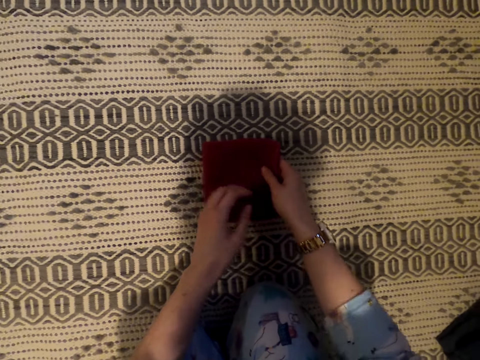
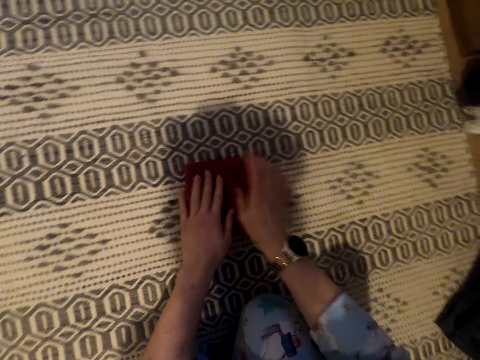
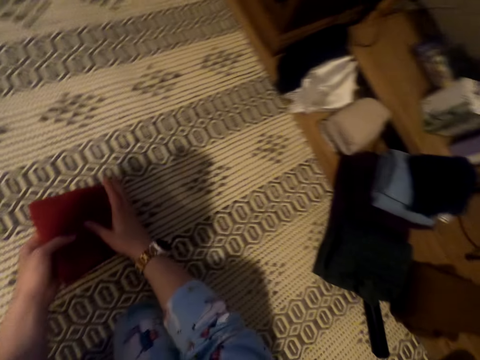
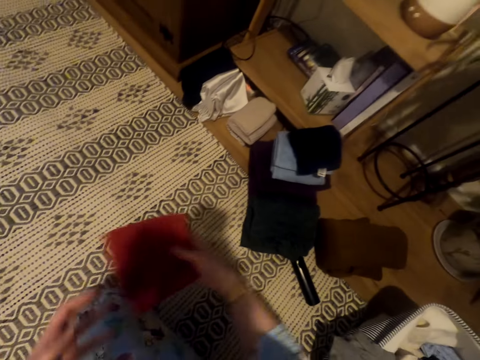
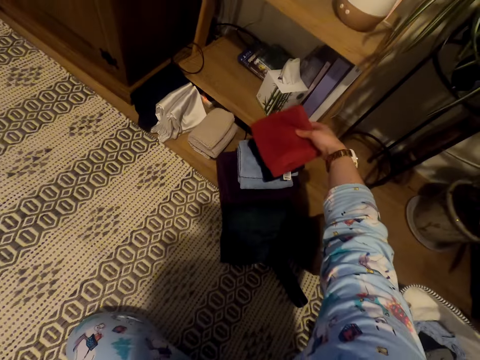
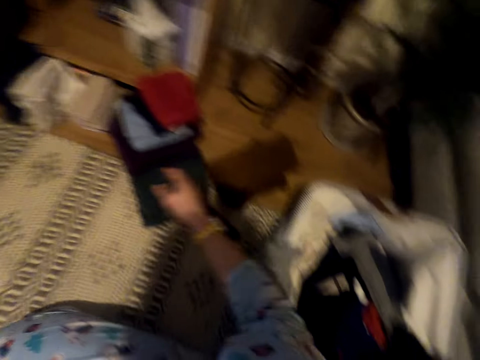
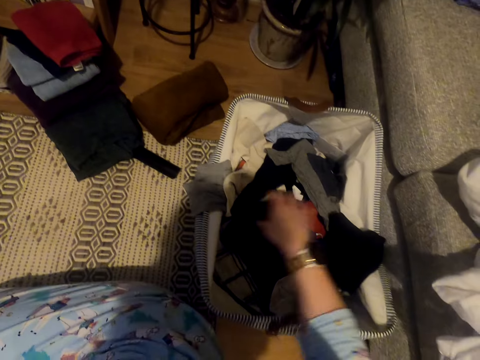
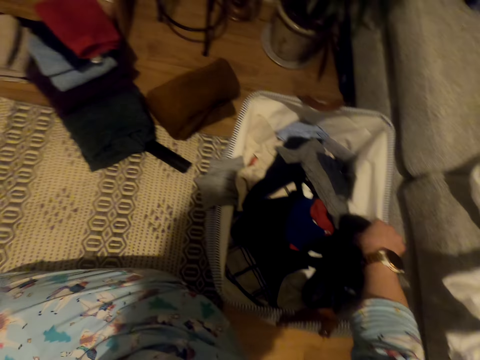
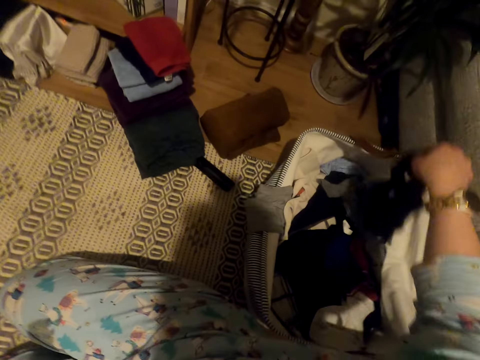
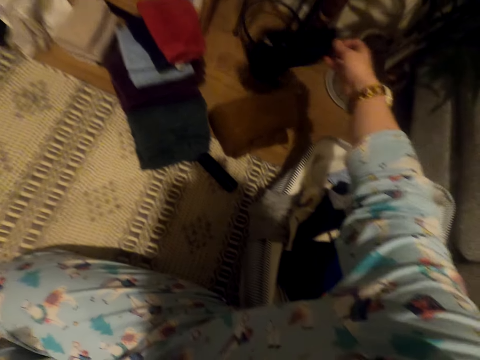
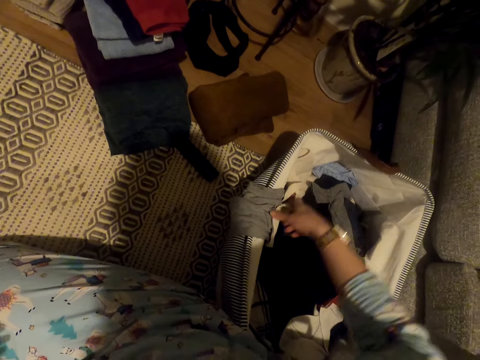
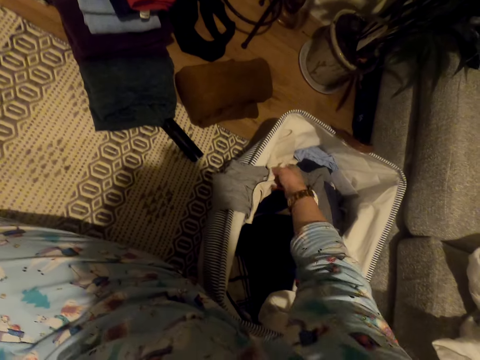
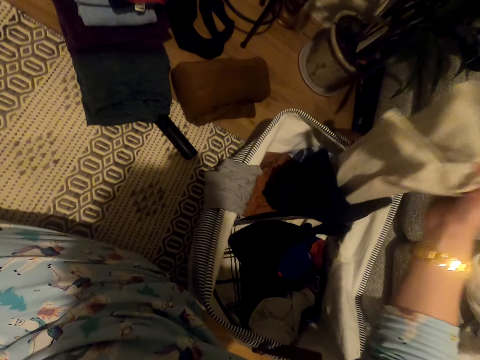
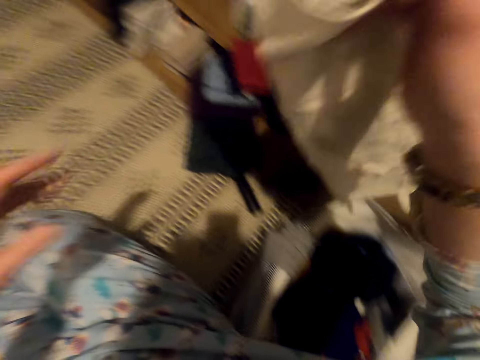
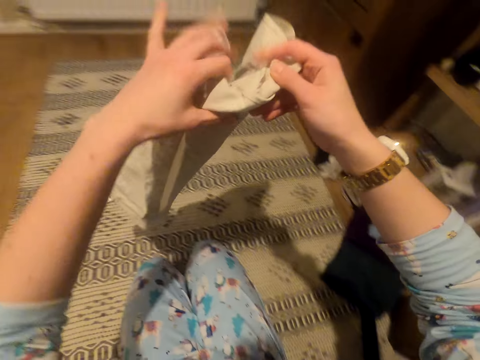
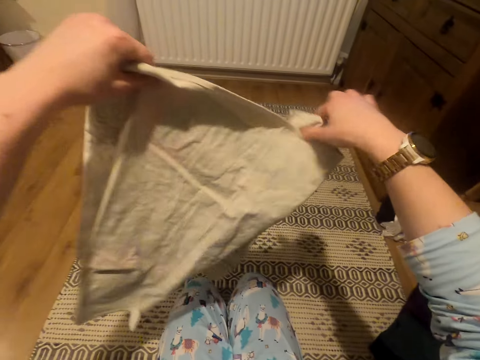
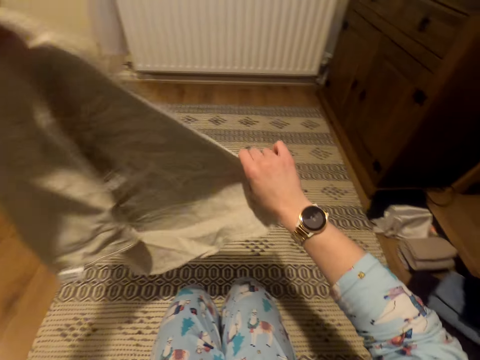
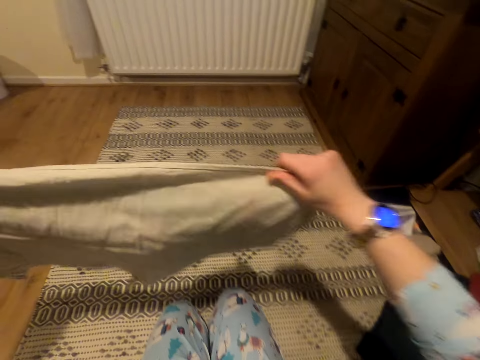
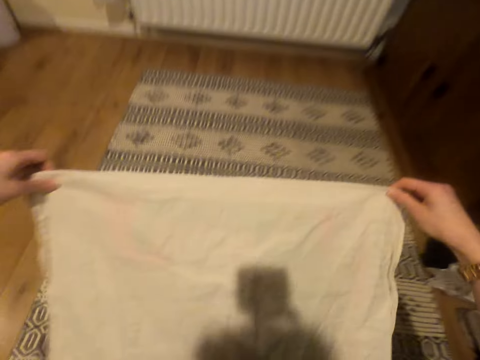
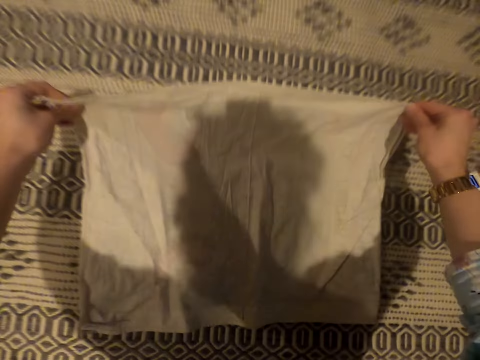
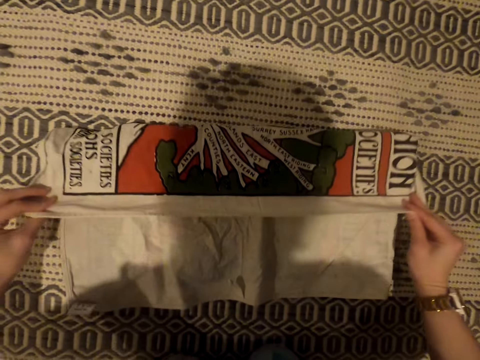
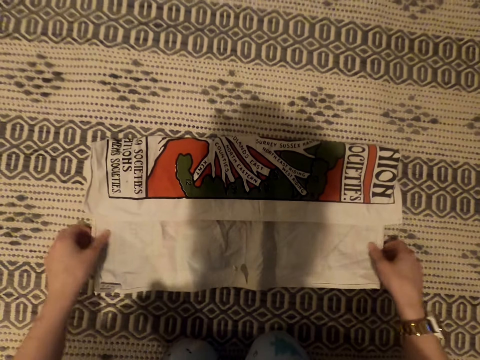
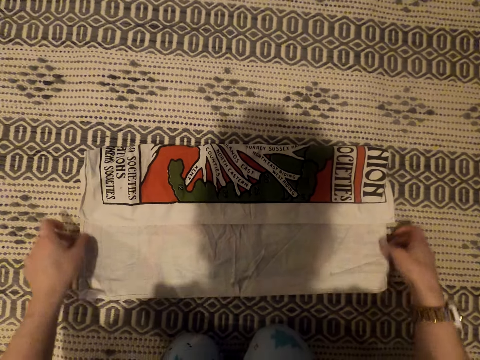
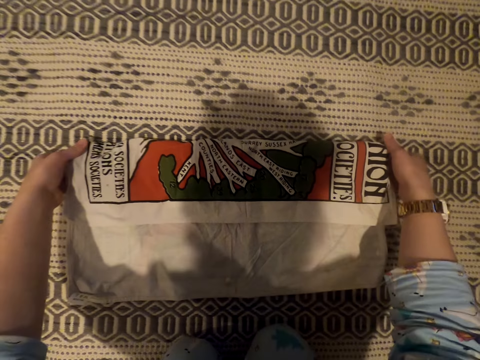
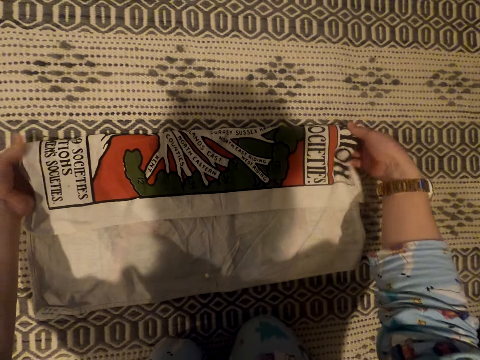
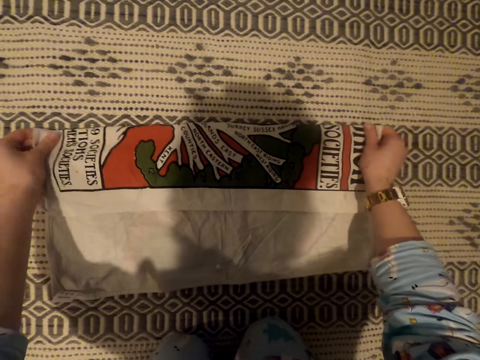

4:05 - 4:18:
The camera wearer places the cloth on the others. They pick up the cloth. They throw the cloth on the floor. They pick up the fabric. They stretch the fabric. They fold the fabric.

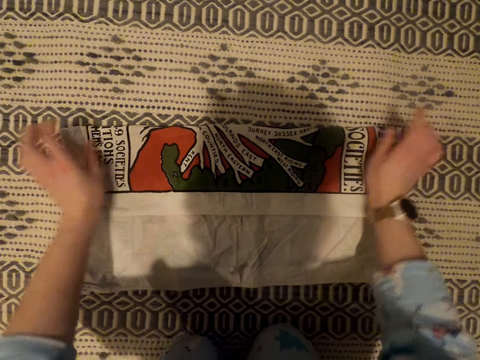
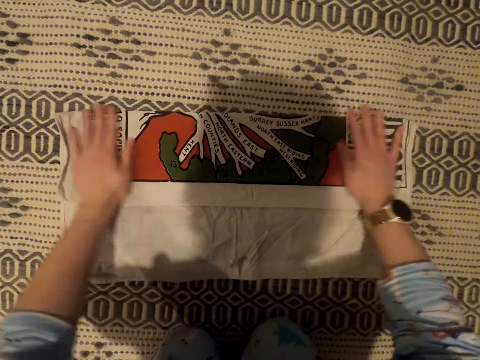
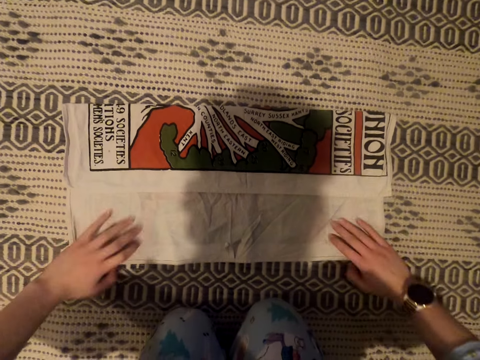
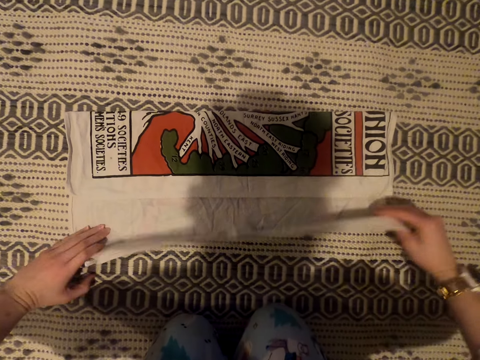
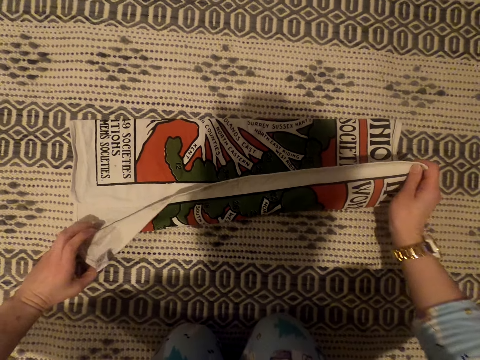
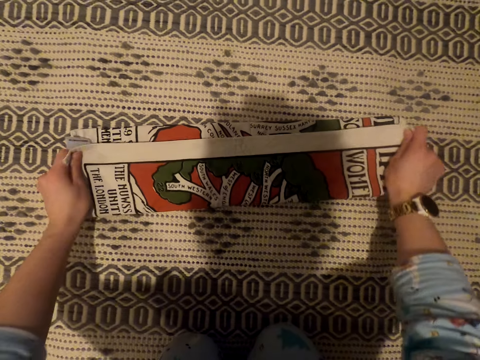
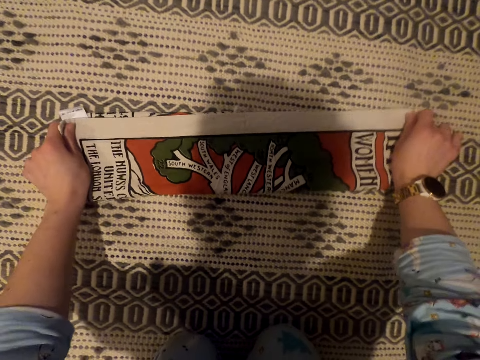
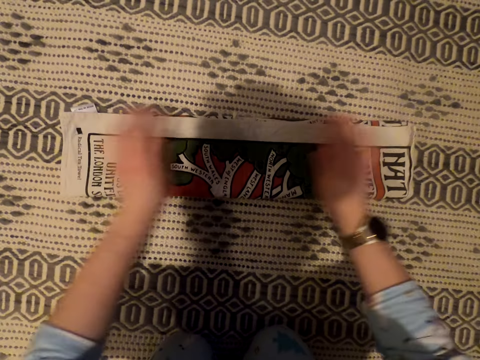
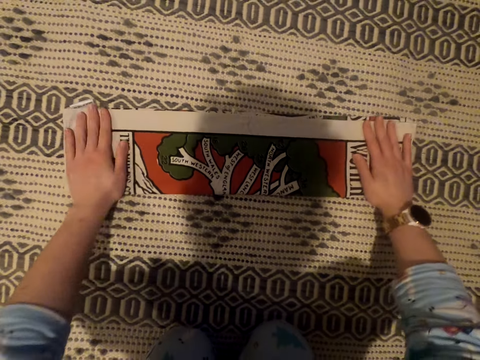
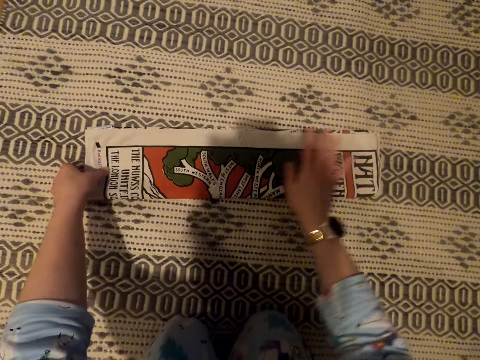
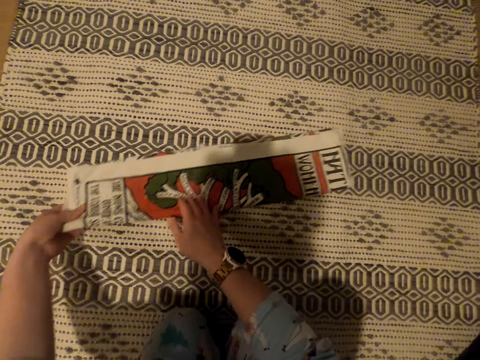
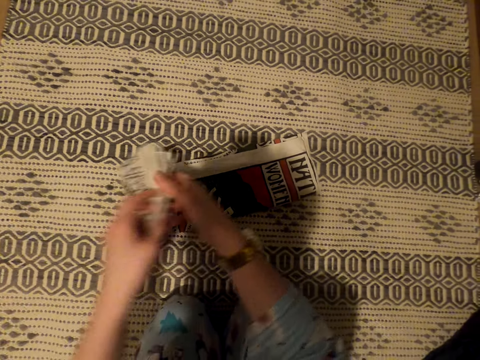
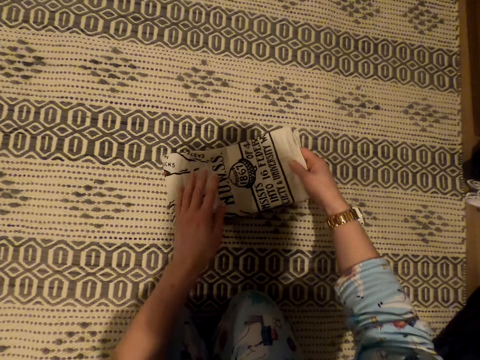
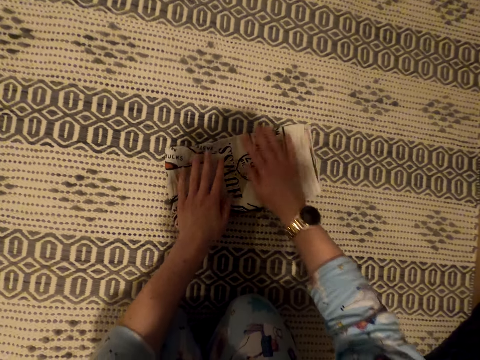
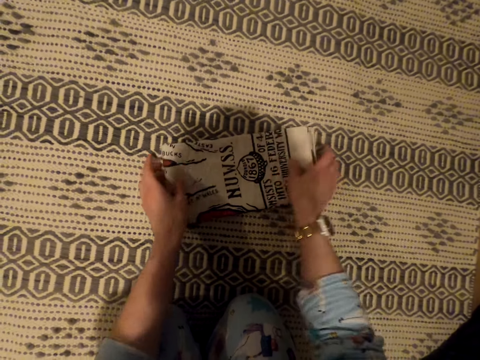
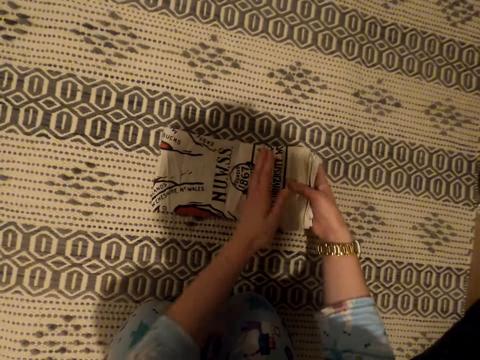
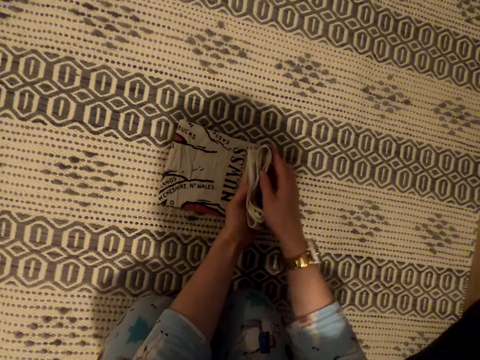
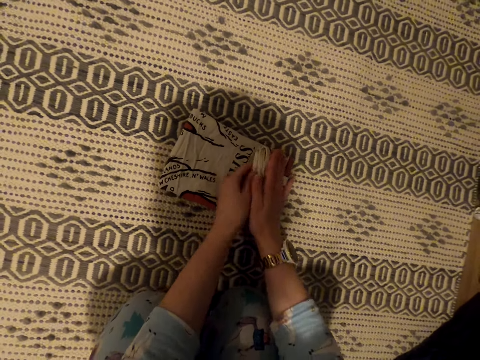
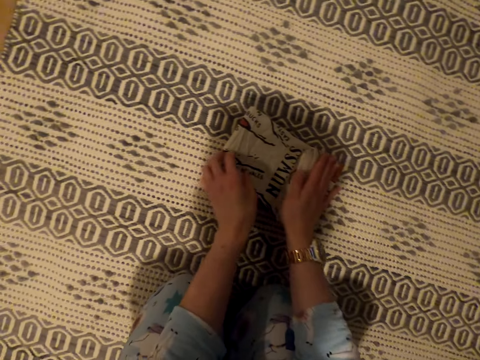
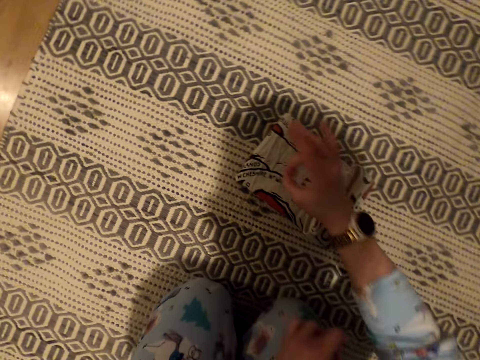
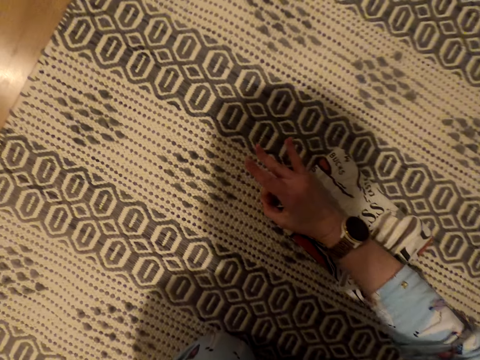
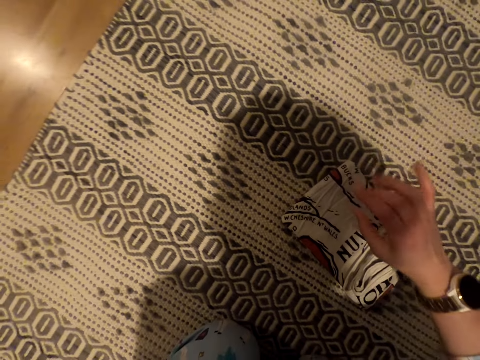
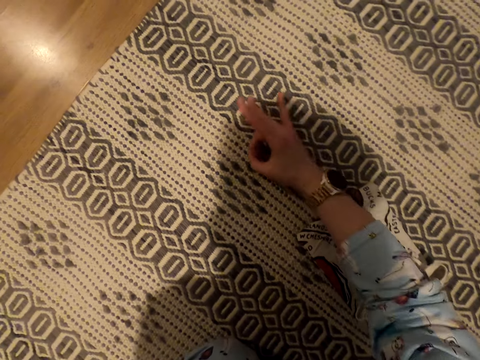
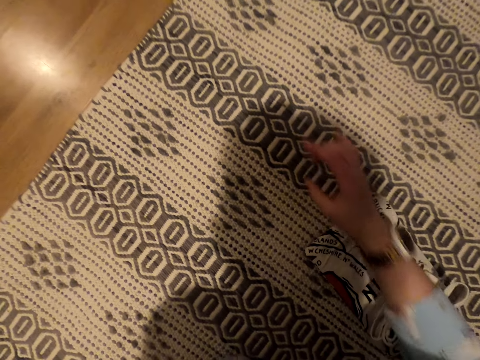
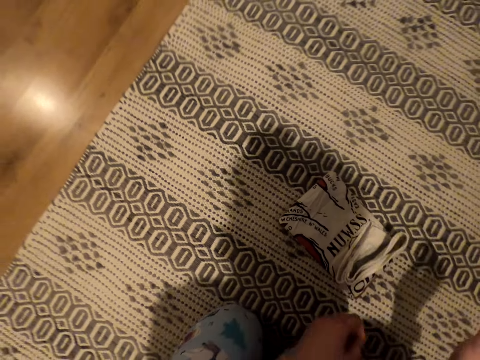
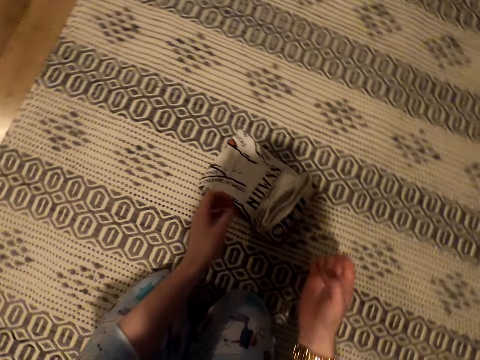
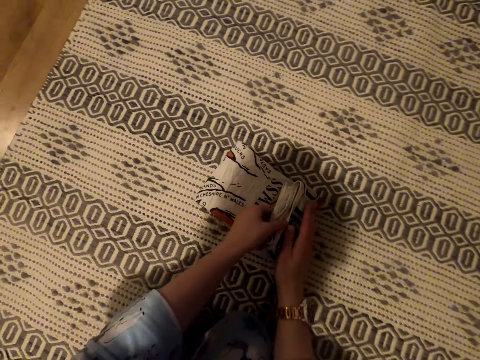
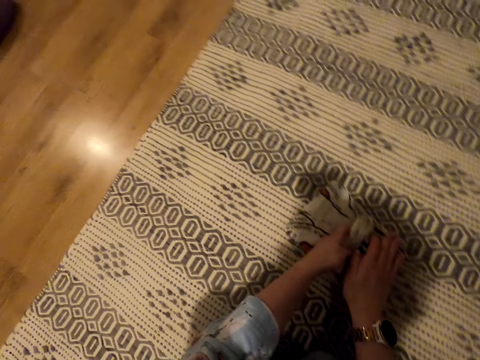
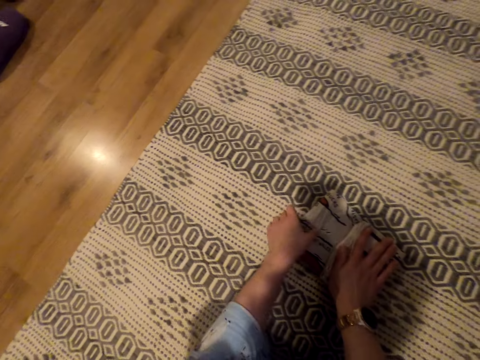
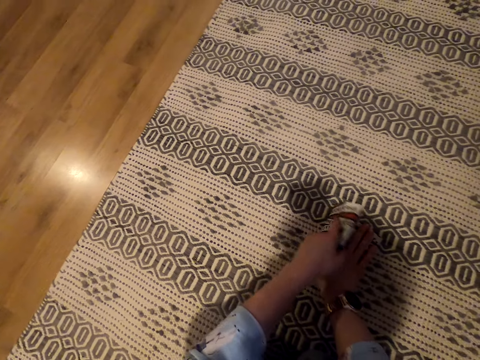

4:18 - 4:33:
The camera wearer stretches the fabric. They fold the fabric. They move something aside.
